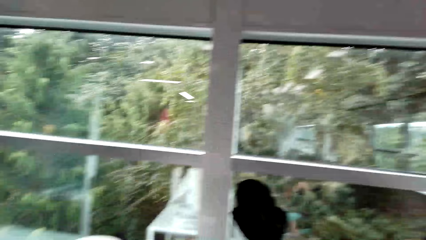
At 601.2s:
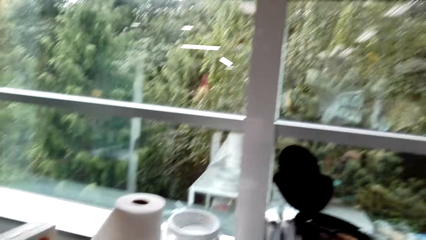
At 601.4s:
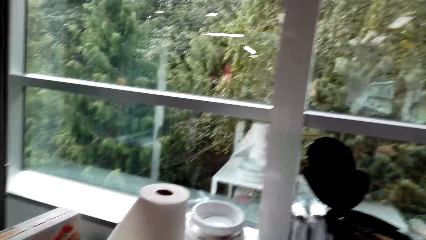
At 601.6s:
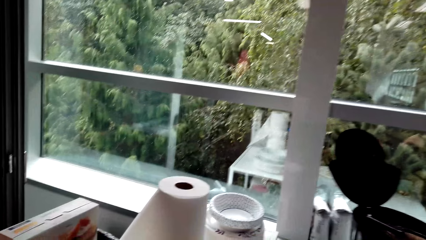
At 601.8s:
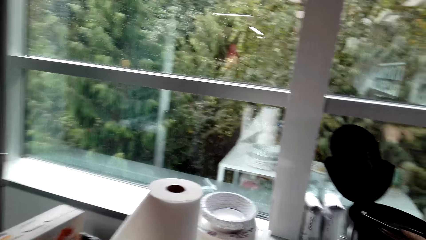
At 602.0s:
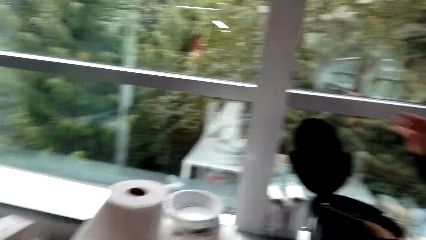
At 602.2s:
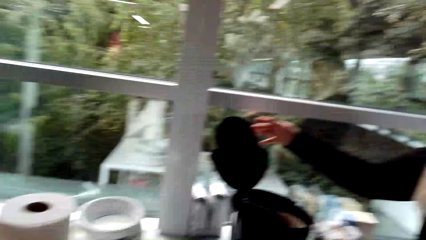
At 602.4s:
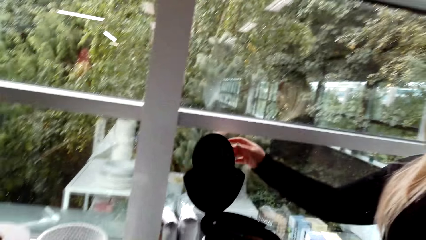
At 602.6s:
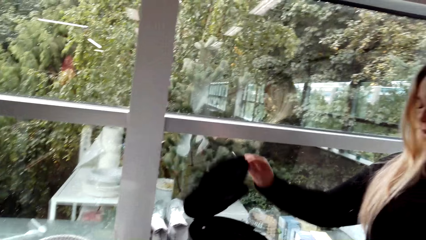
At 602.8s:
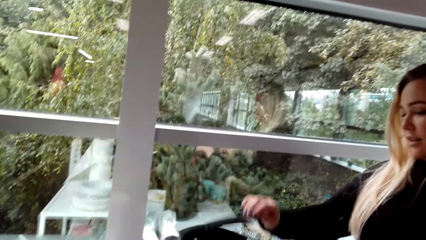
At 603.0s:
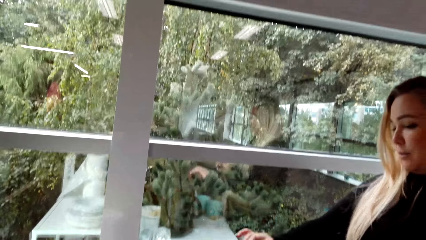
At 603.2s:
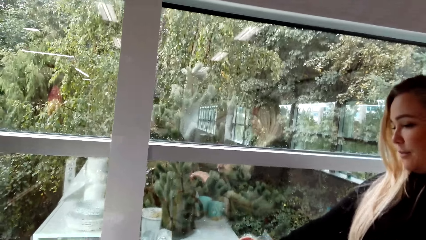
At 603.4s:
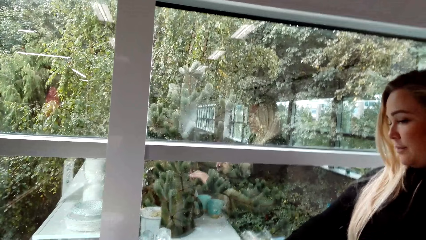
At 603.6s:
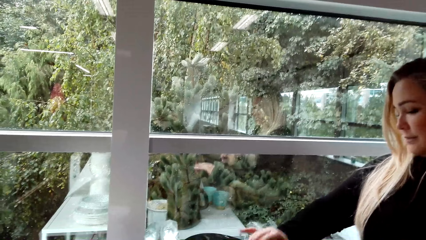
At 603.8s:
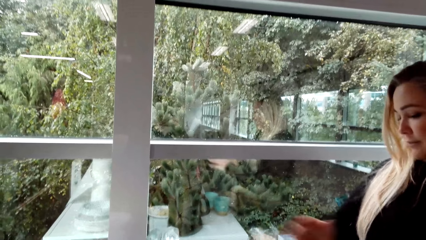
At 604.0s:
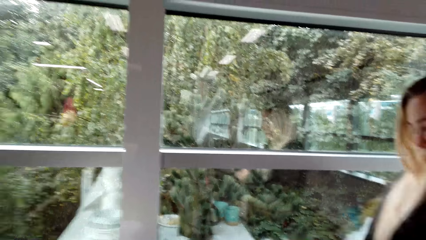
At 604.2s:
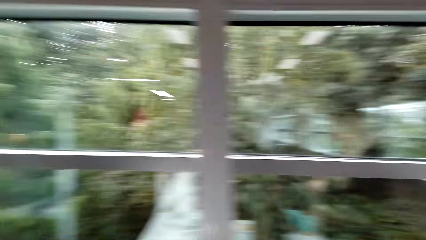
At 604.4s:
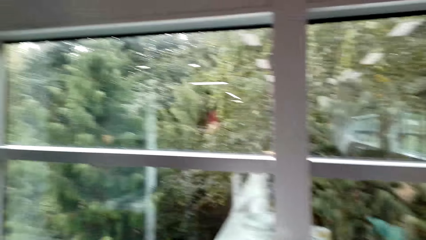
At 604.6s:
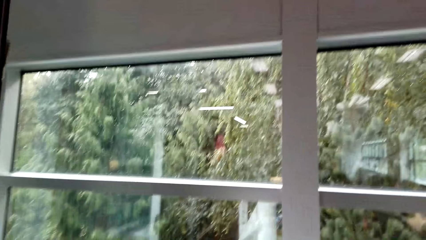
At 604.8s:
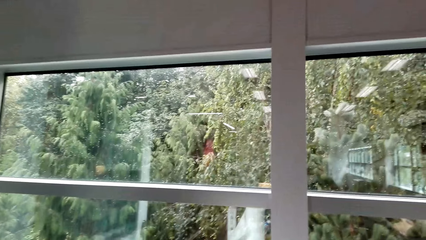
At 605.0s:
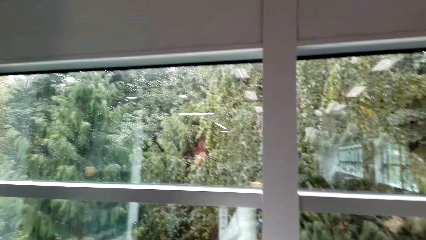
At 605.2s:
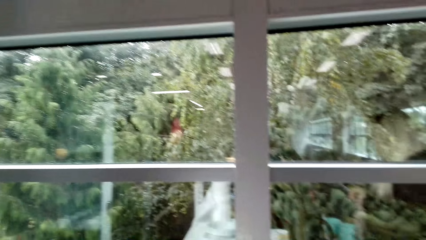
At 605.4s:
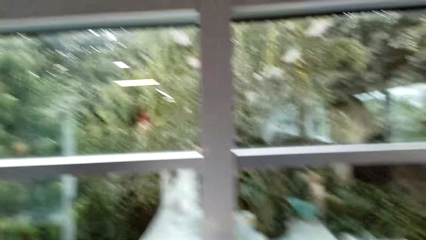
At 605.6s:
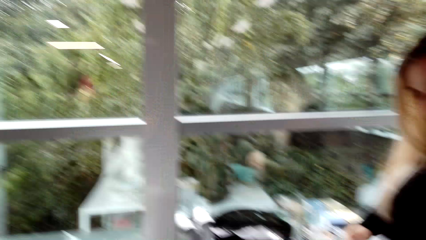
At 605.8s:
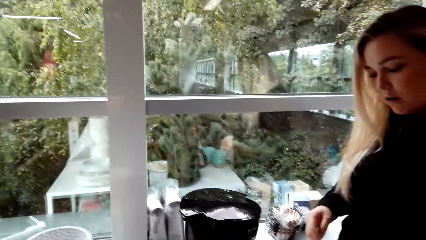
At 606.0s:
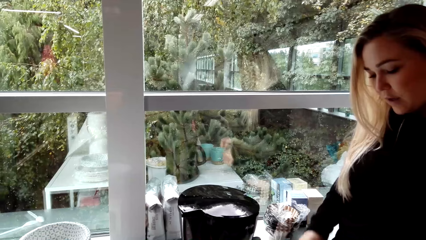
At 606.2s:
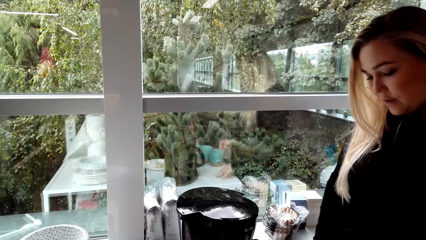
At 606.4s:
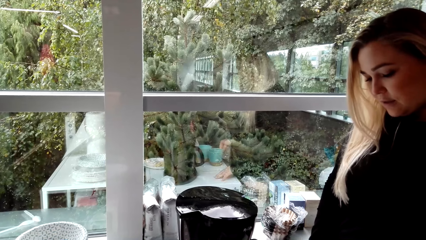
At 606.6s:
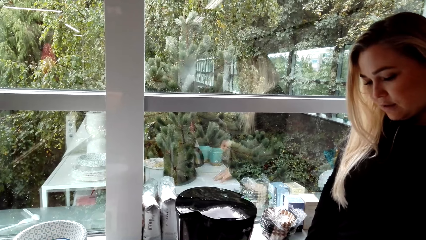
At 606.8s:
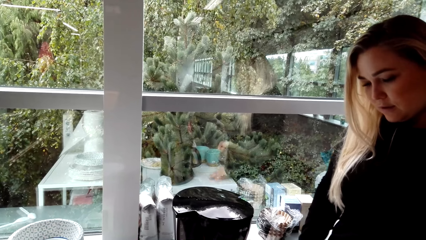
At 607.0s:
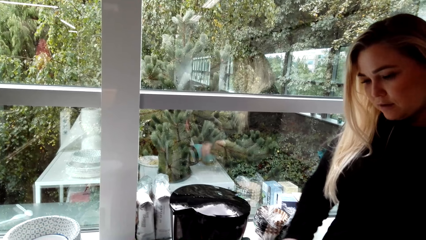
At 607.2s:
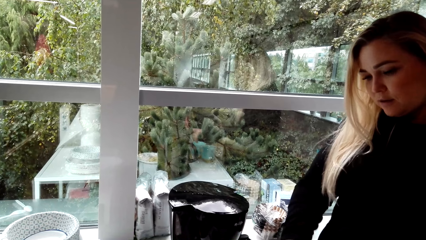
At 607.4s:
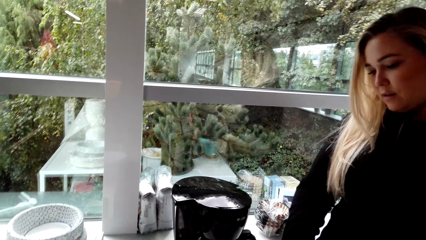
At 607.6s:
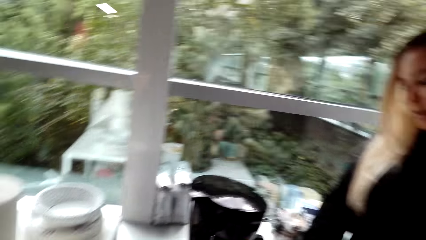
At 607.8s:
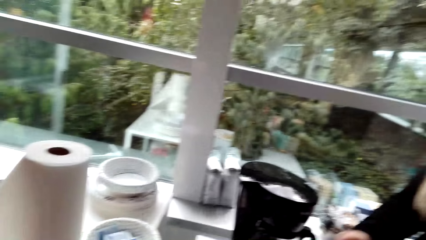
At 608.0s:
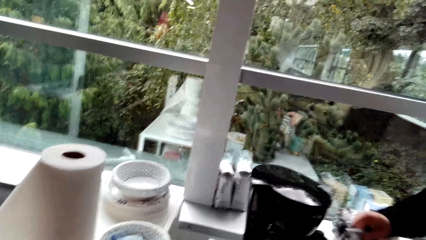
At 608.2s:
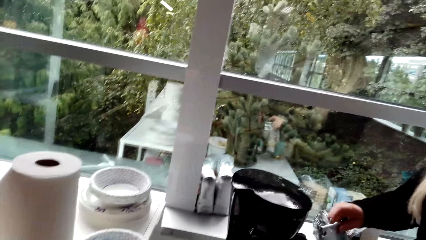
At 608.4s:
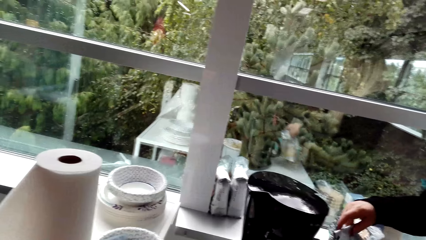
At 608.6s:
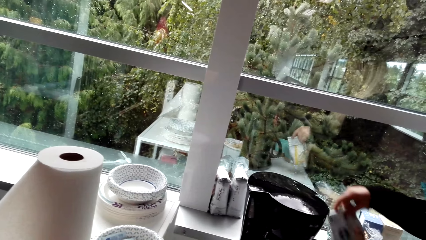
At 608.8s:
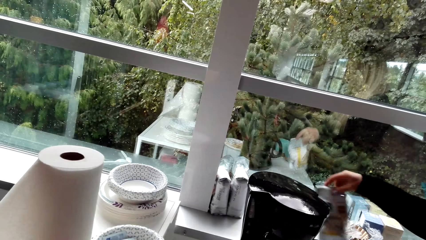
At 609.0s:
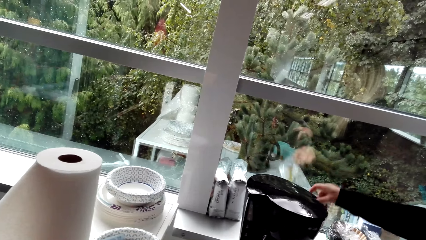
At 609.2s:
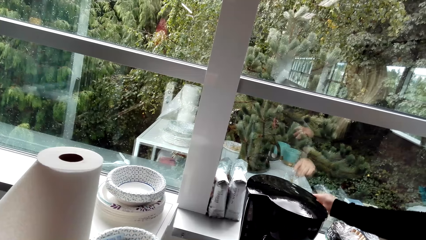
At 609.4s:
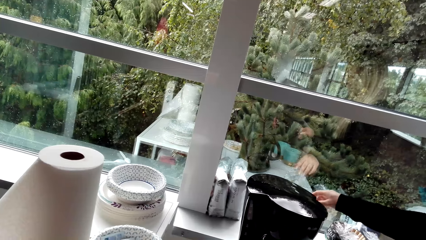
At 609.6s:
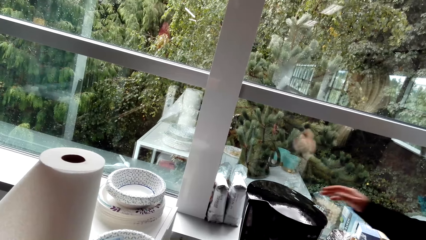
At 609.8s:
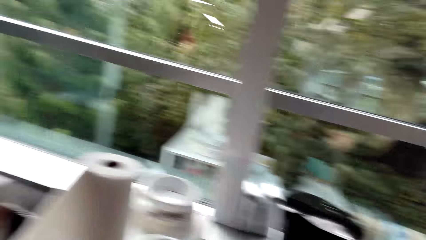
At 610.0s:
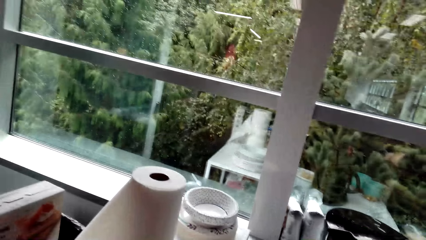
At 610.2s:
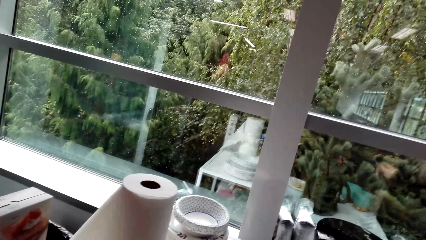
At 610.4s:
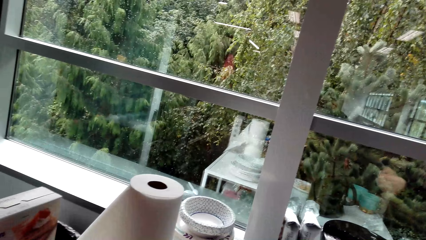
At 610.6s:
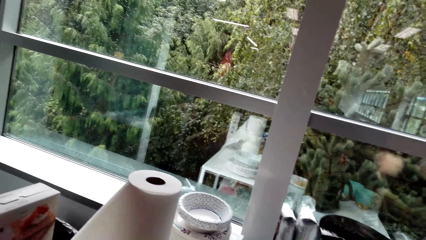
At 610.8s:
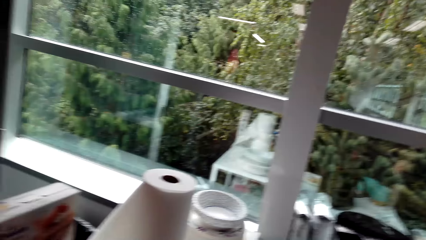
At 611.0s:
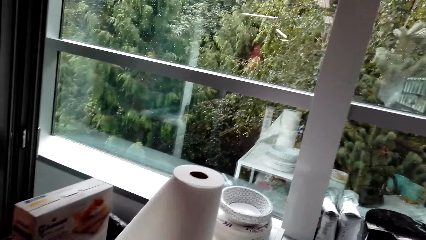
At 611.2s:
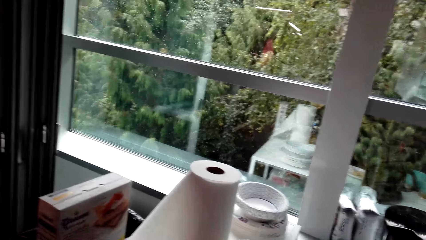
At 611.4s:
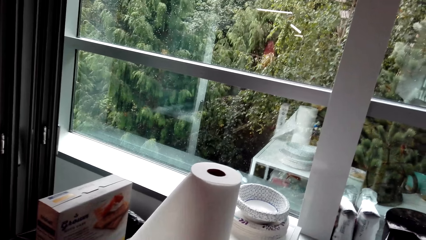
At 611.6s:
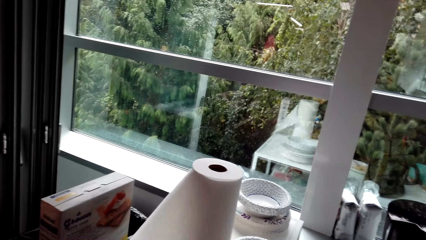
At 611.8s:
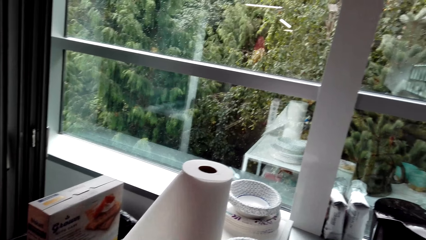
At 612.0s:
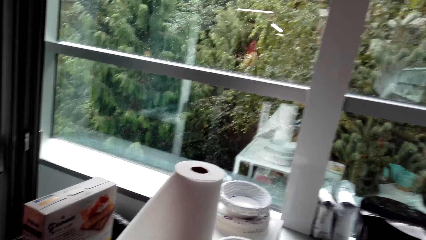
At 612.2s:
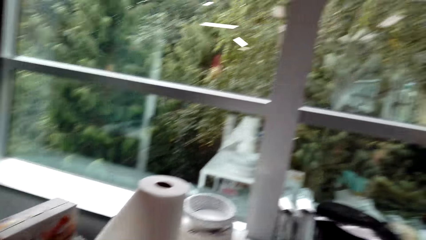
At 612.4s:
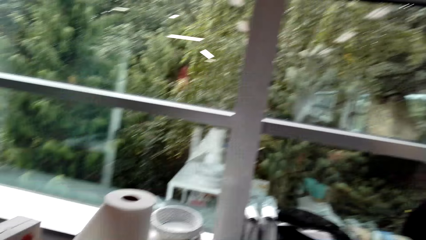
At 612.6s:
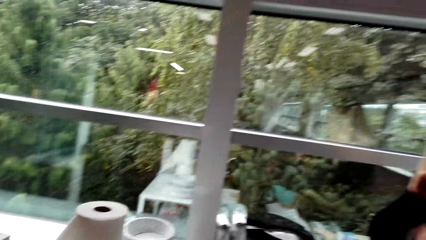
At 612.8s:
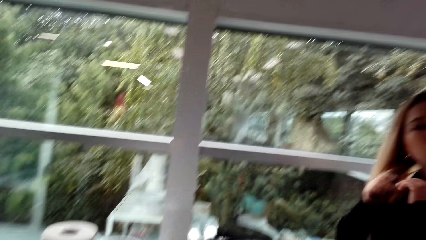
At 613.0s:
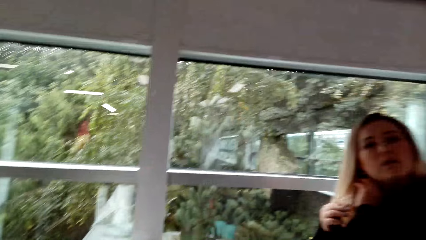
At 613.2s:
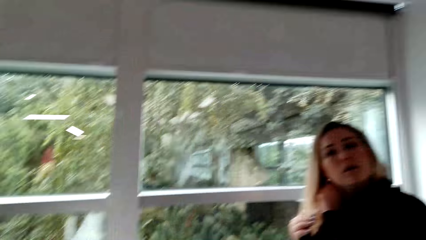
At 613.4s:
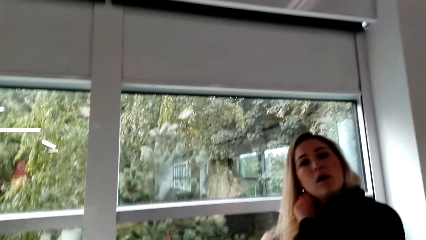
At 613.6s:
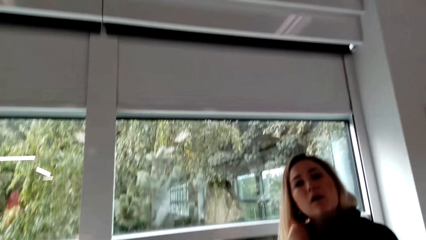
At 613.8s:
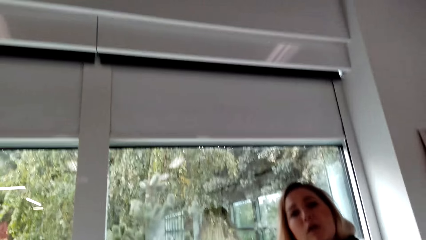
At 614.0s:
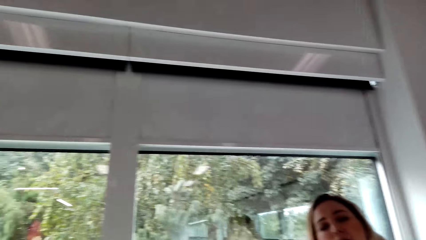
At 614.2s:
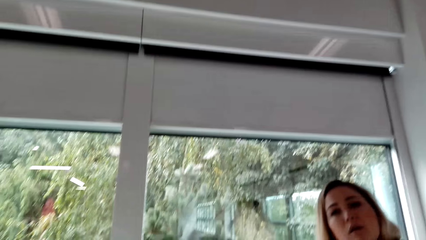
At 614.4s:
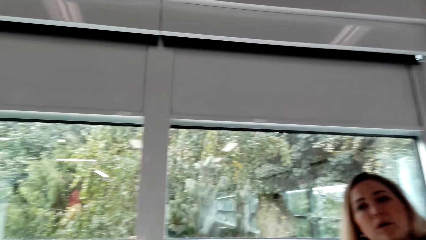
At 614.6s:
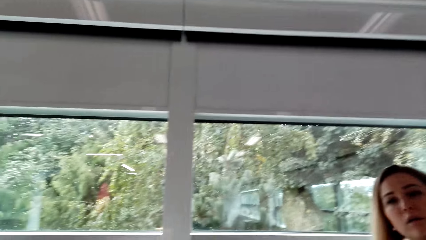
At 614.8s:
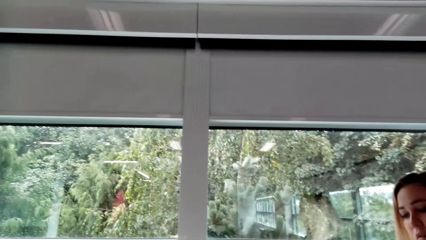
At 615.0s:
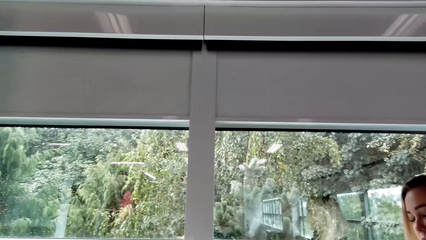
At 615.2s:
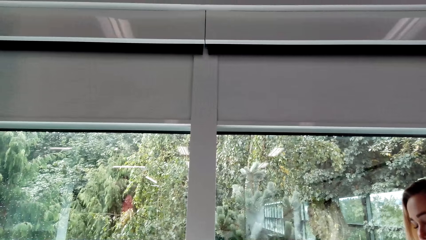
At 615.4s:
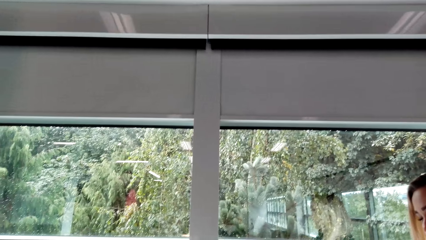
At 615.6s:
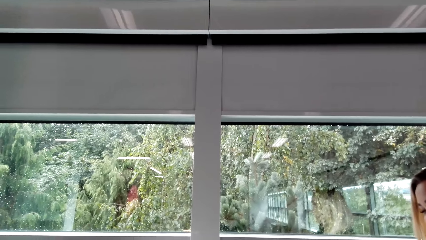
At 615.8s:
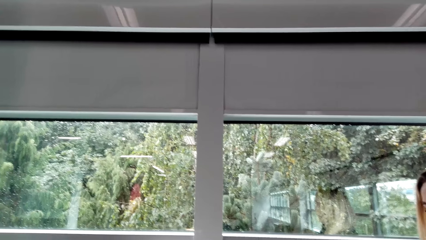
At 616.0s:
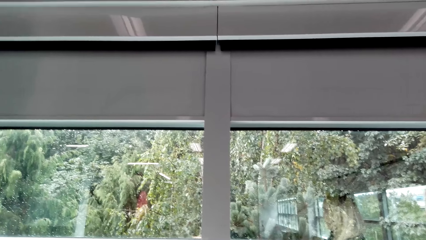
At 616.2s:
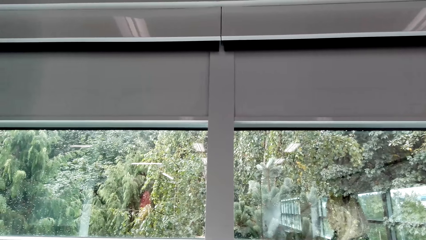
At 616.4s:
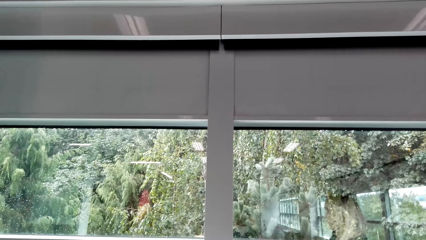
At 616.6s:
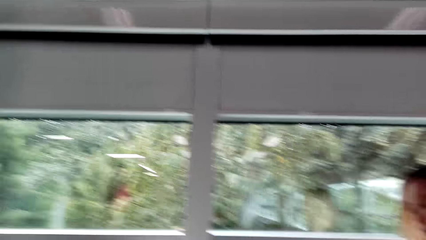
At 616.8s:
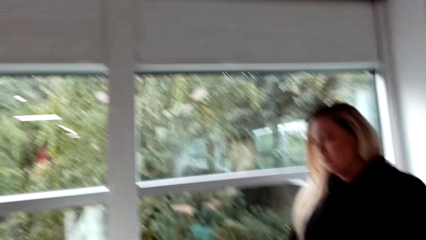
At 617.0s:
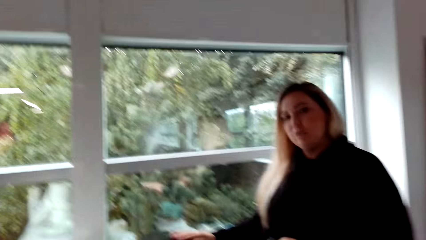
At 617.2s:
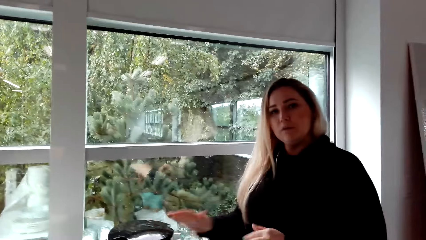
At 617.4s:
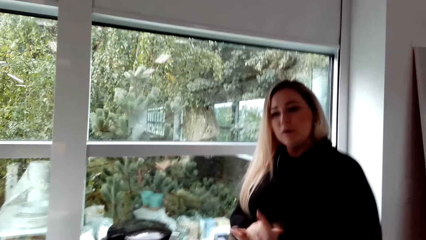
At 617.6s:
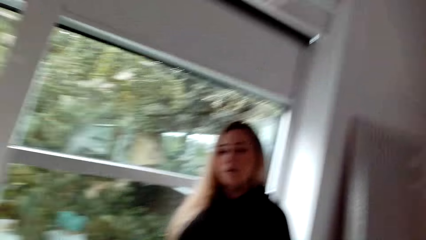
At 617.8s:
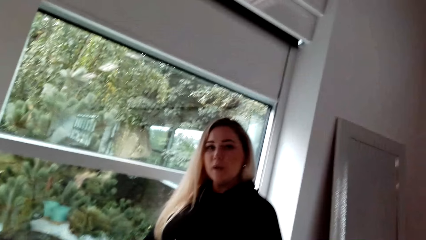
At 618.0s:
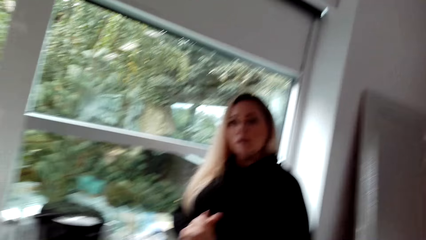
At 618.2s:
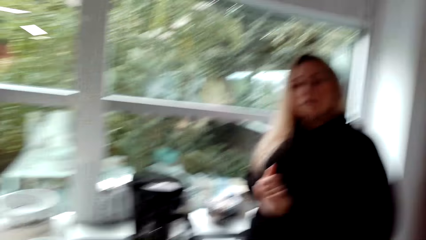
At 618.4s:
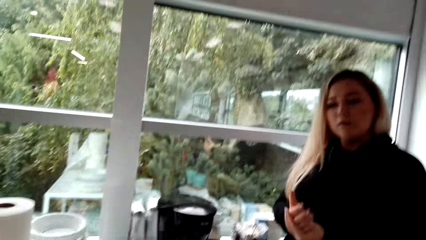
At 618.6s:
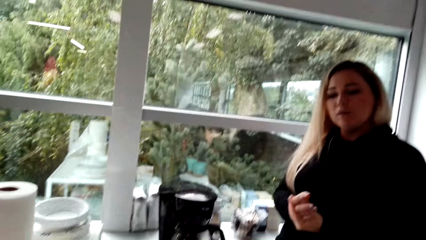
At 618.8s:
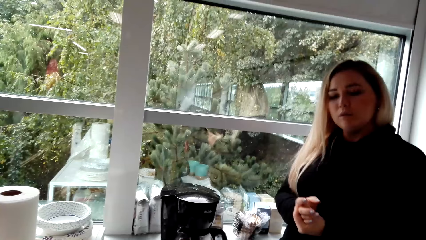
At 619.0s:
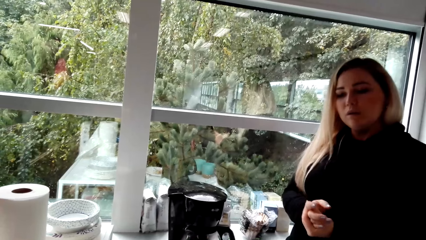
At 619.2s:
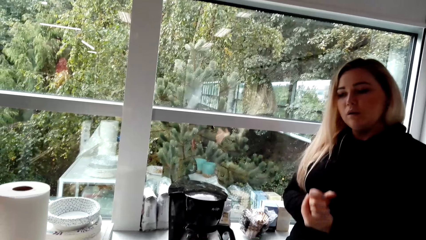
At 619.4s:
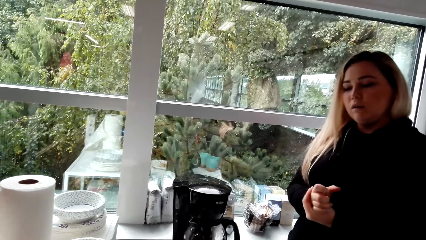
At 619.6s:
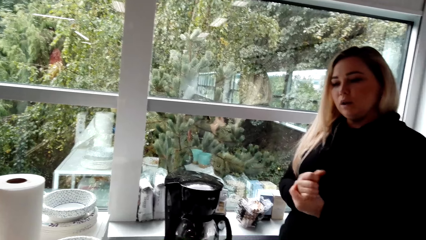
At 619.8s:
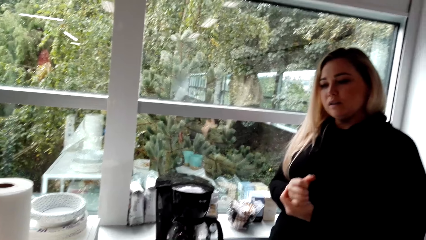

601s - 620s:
The woman closes the coffee maker, touches the cup, puts the coffee on the table, and touches her hair.
